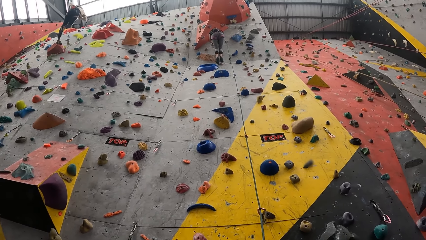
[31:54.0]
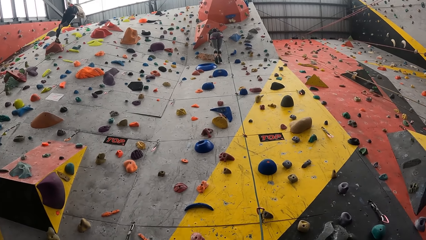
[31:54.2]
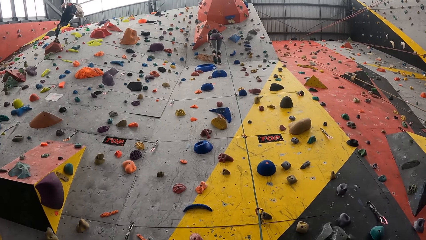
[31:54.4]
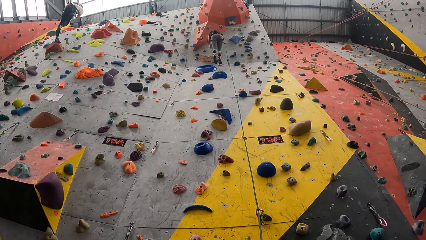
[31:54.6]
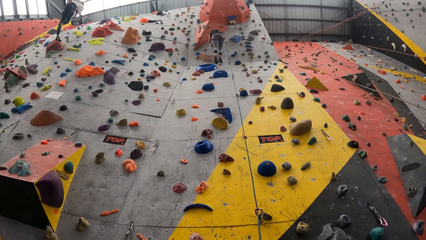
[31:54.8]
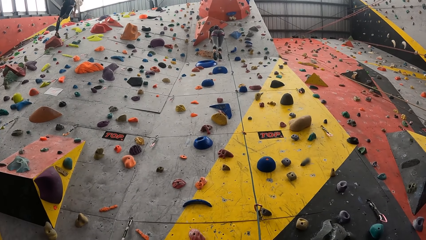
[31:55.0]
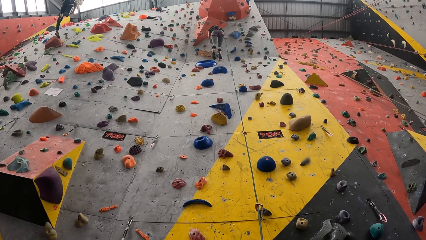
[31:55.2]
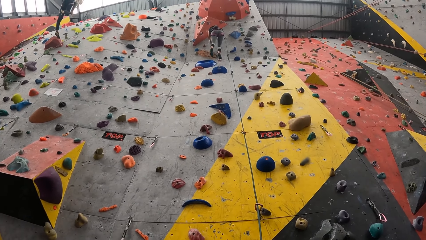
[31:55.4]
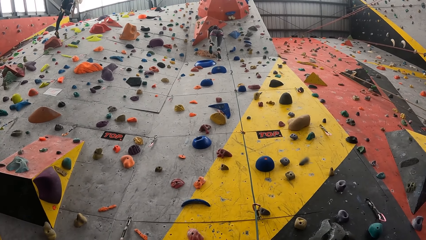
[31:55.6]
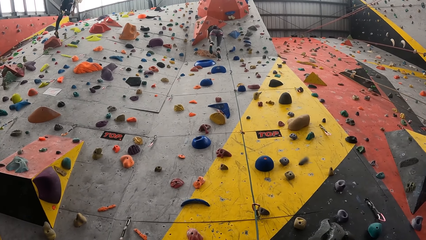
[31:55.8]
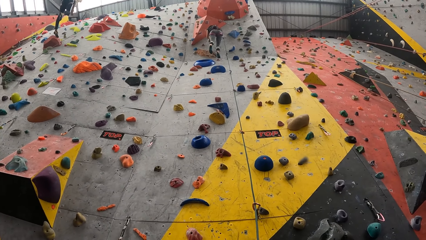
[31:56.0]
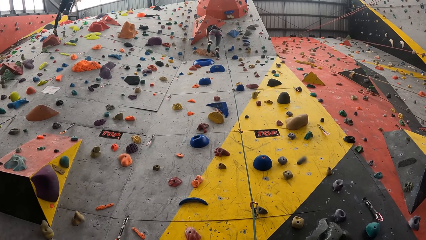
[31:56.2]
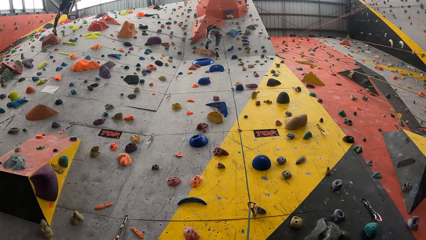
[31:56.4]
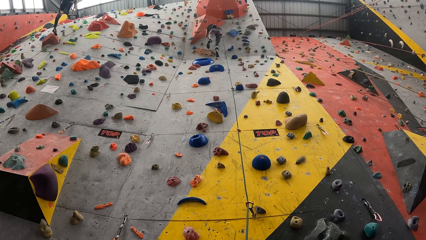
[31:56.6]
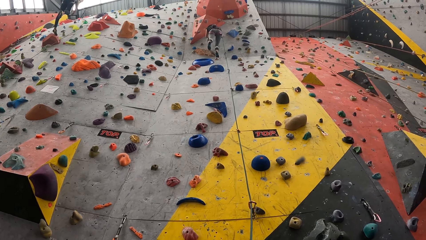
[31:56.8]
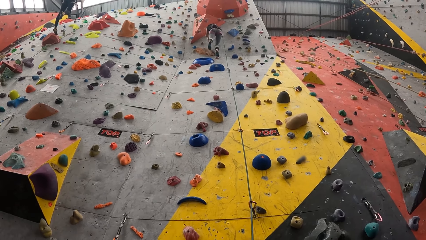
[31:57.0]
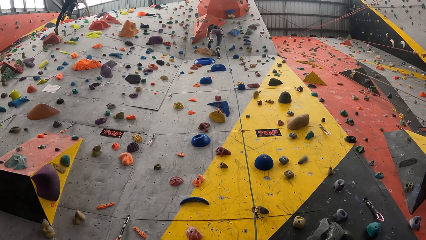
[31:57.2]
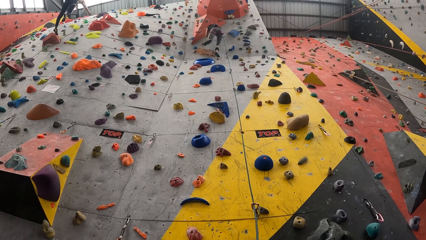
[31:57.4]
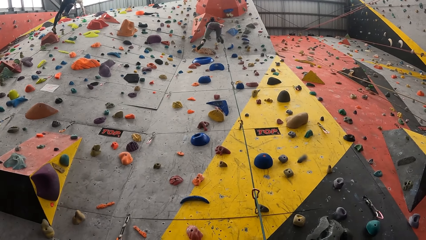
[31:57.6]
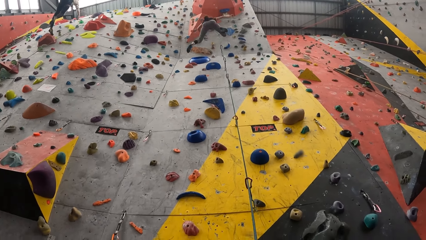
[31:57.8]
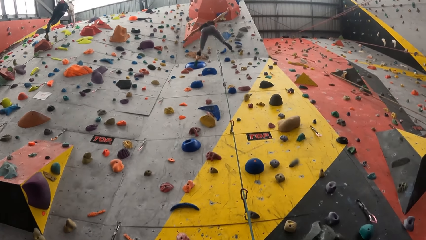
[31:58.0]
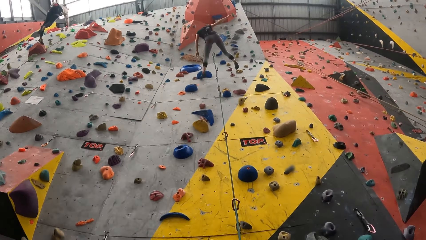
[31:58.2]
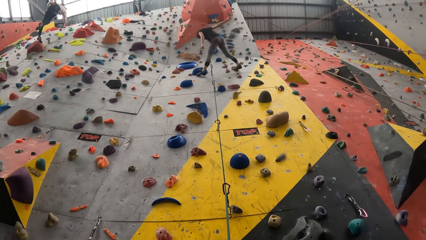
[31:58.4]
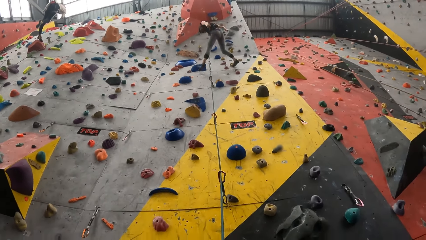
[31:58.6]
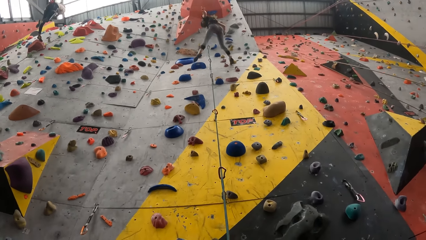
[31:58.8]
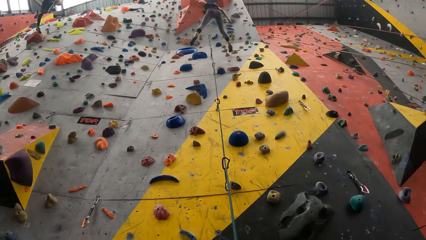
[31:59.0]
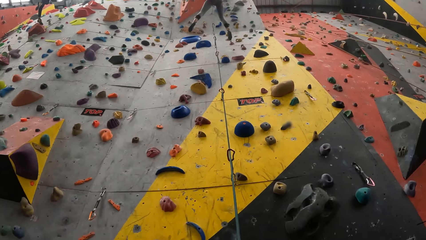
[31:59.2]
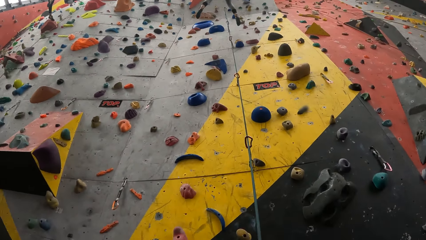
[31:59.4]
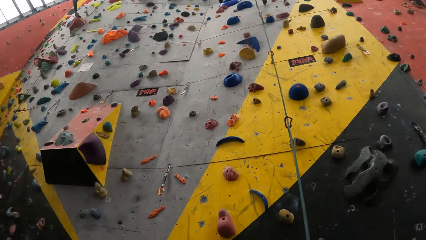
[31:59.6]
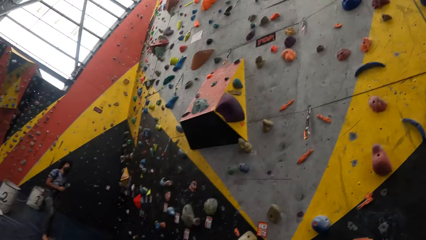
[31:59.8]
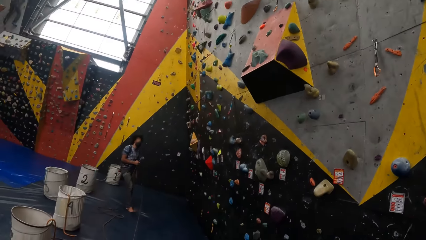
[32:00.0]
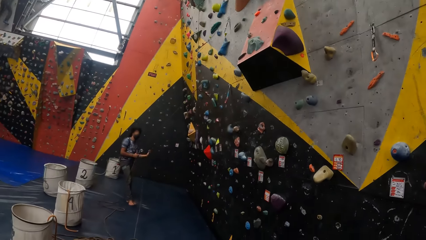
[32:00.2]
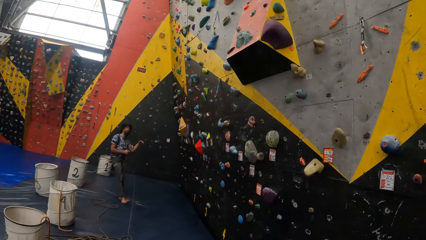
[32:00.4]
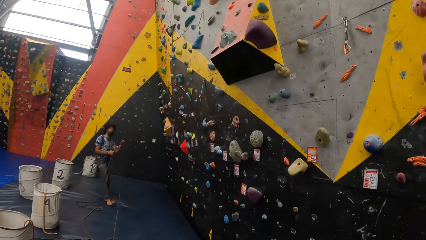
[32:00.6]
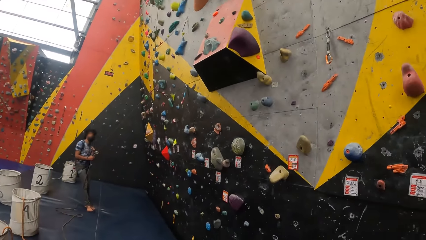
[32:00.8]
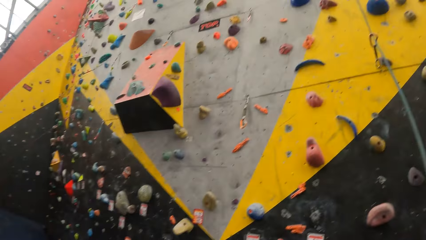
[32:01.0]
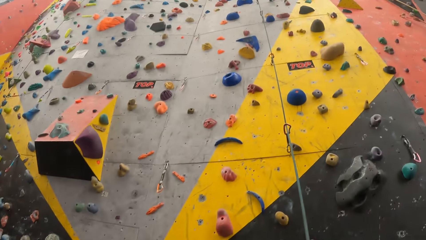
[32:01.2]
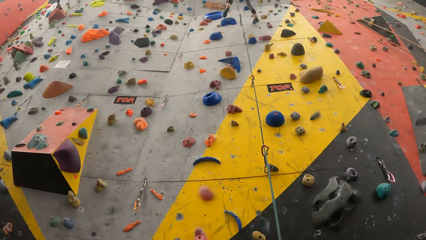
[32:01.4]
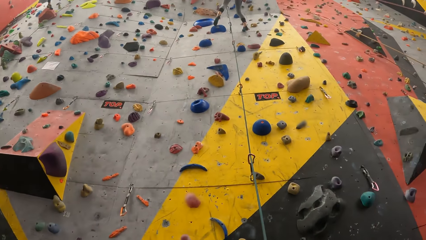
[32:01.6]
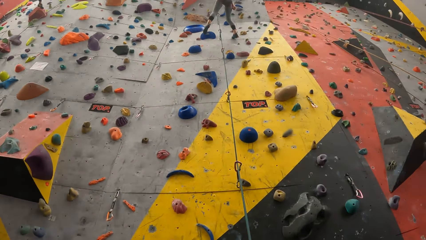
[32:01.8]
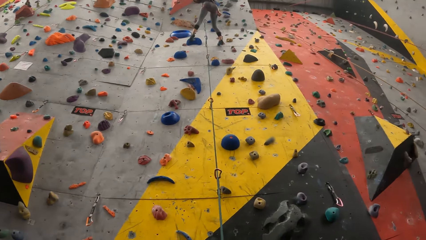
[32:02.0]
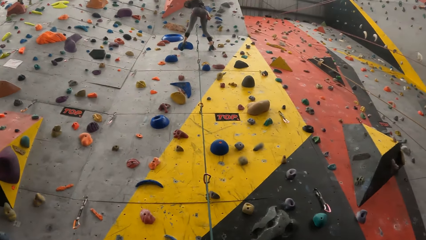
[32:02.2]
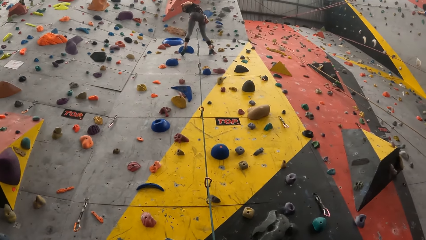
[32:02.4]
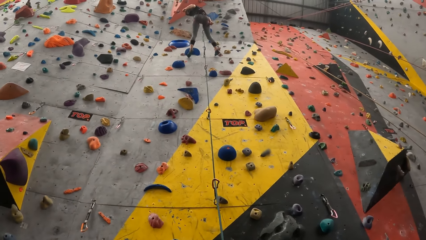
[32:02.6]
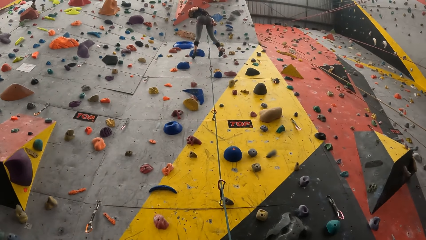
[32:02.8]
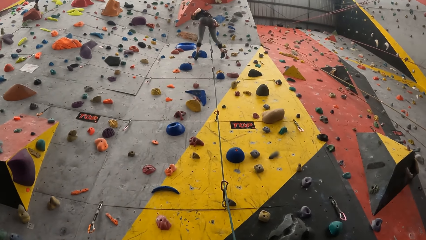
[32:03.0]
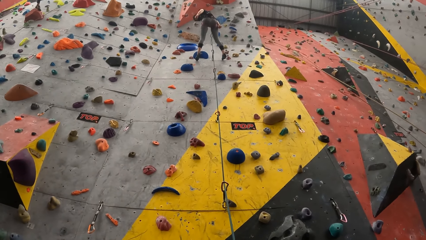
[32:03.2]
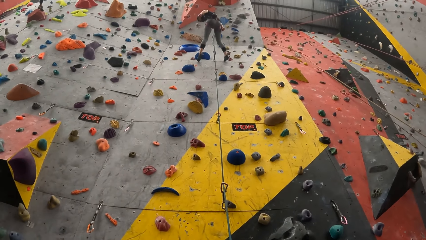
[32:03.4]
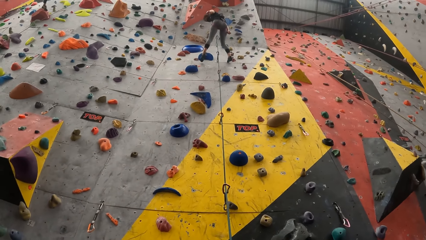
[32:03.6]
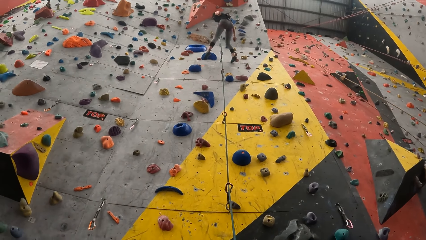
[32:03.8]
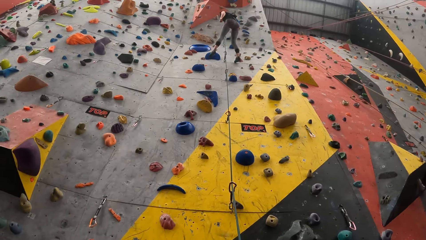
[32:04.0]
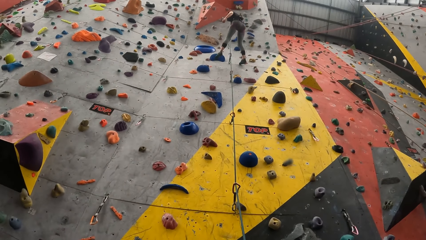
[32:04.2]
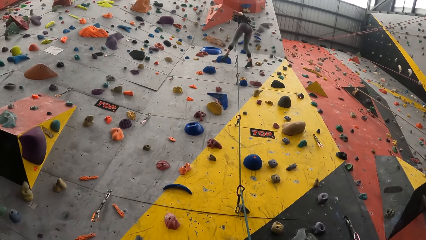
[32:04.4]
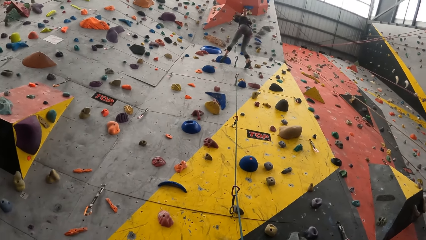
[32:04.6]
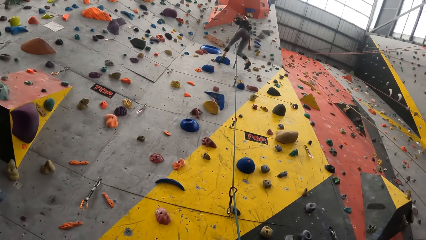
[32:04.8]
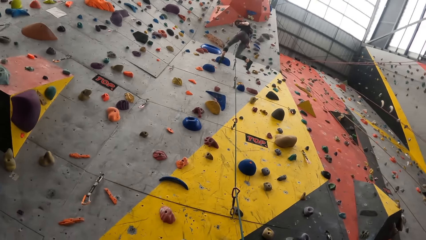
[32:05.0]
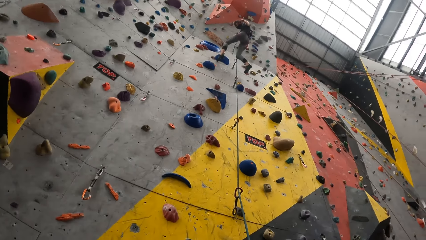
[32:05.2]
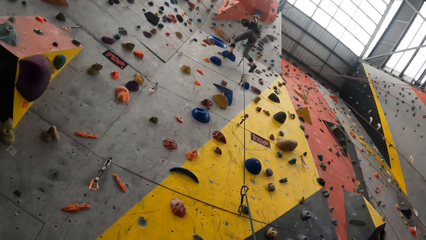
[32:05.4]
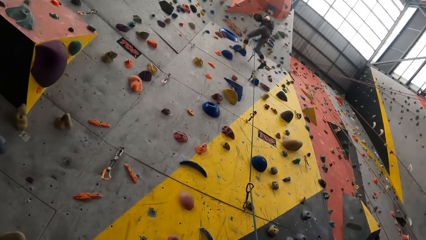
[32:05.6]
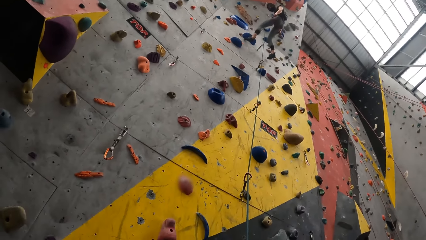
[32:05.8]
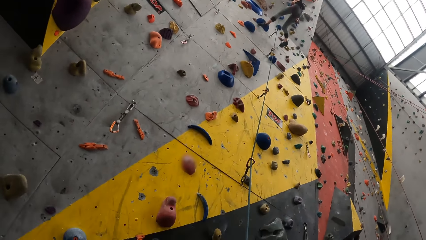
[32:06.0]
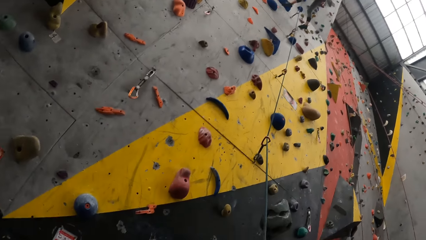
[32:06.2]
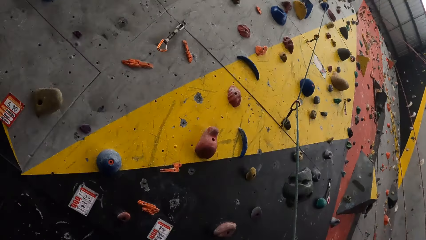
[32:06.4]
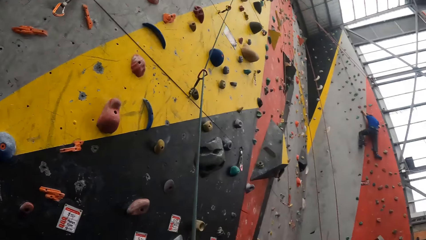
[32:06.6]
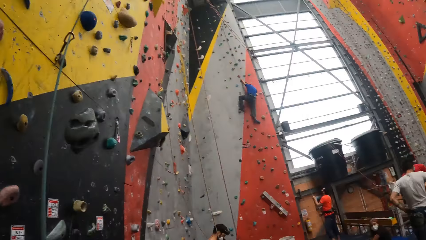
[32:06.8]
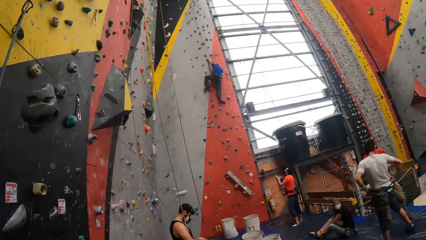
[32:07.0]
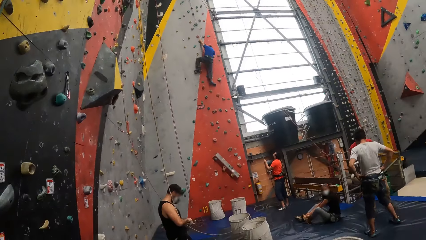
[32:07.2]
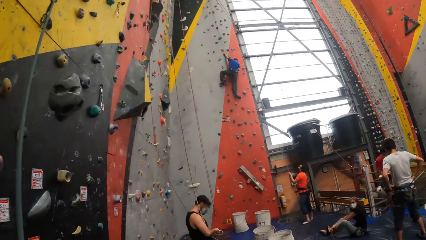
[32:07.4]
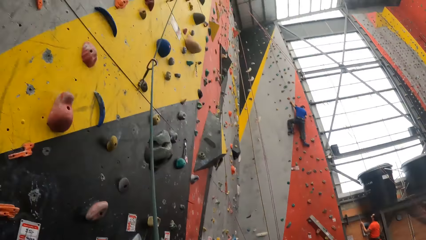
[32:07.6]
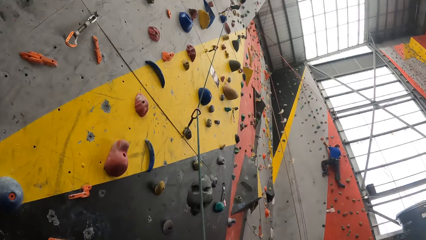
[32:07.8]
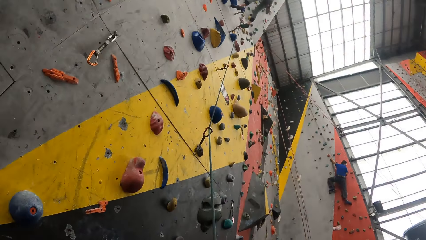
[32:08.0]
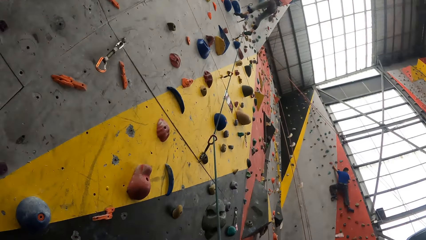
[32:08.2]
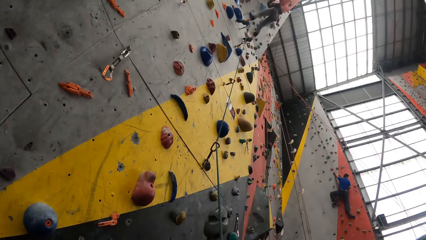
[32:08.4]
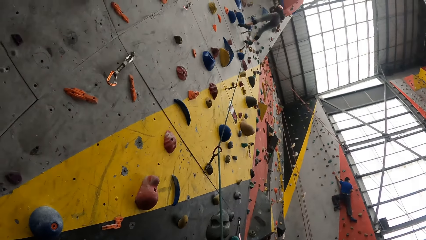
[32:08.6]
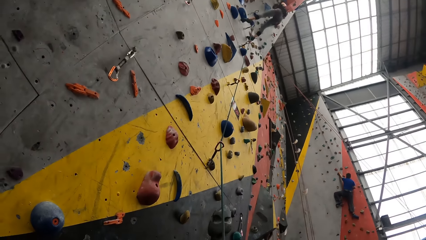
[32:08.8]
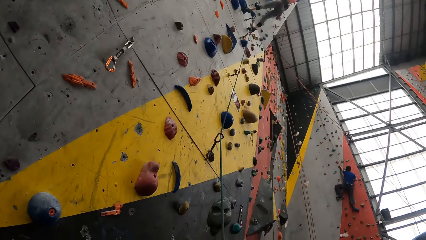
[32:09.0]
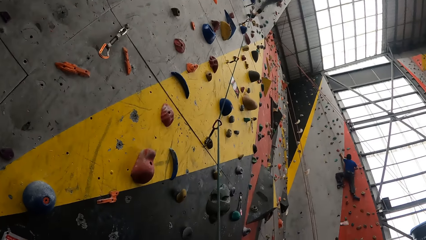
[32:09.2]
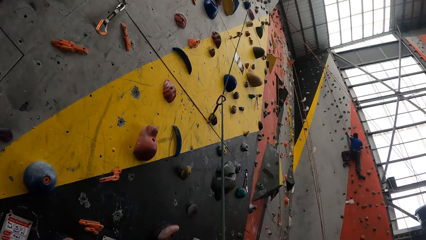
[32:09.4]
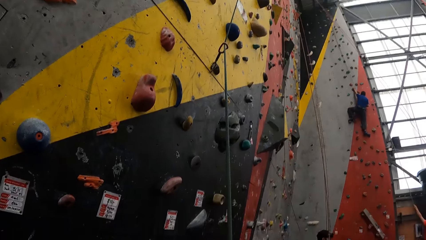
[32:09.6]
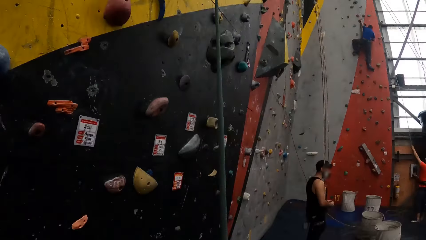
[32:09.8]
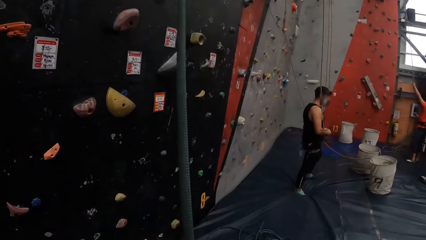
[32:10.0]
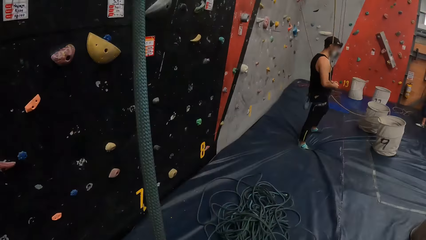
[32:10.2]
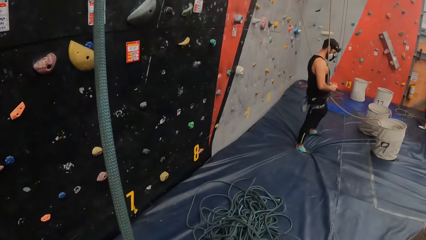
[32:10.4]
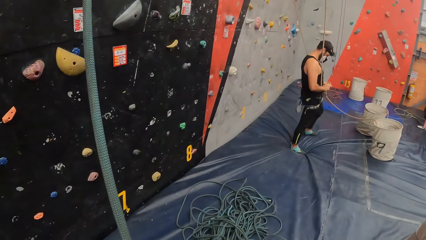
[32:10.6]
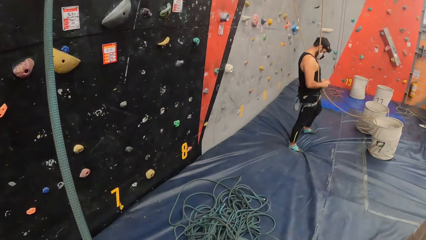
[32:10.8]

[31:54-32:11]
The camera wearer looks at a woman. They swing with a rope. They look around. They interact with the woman.
